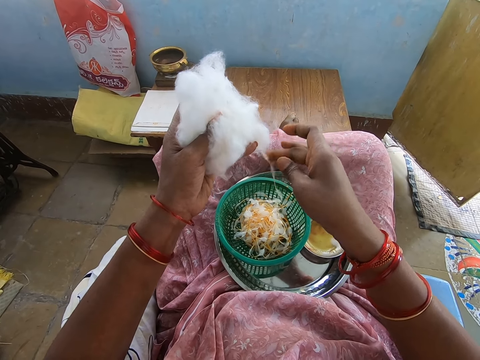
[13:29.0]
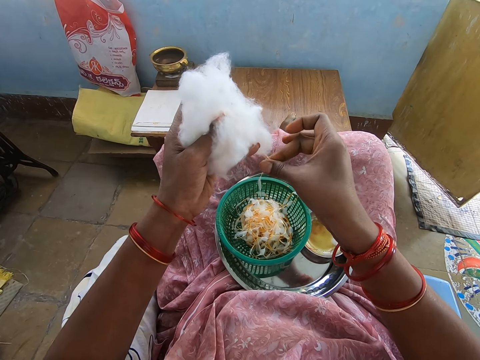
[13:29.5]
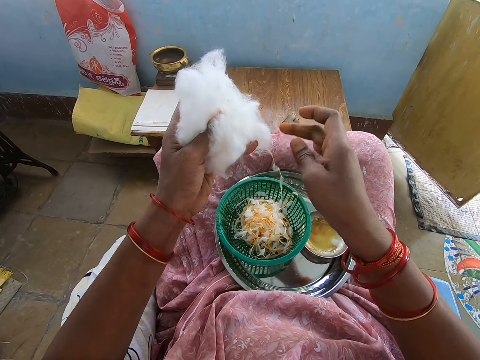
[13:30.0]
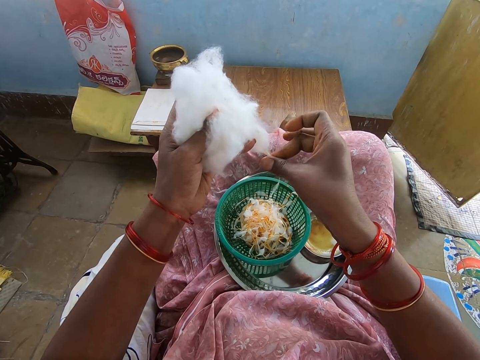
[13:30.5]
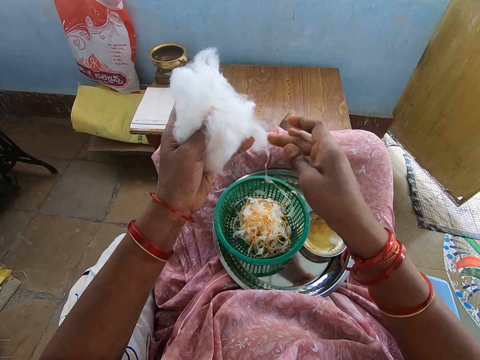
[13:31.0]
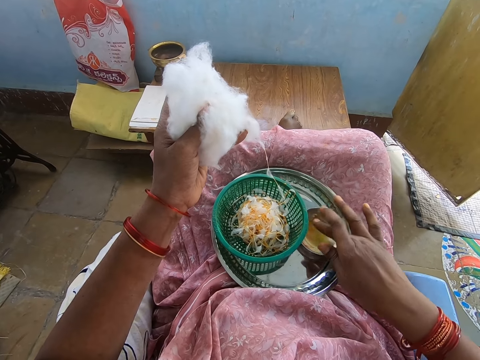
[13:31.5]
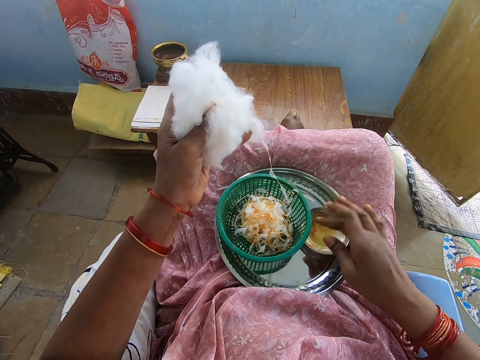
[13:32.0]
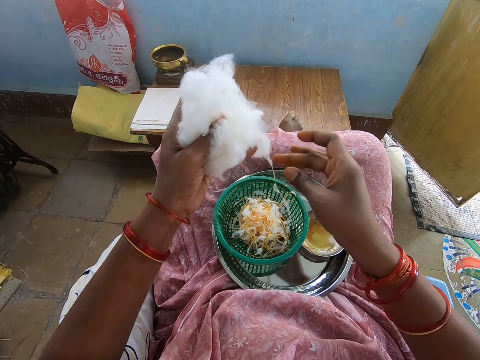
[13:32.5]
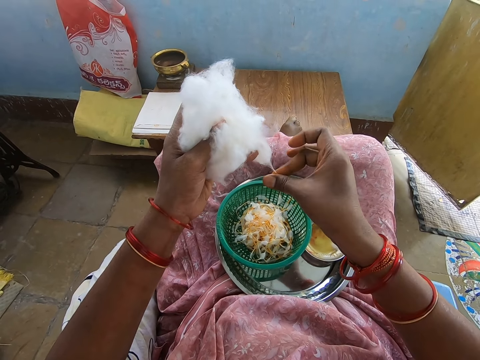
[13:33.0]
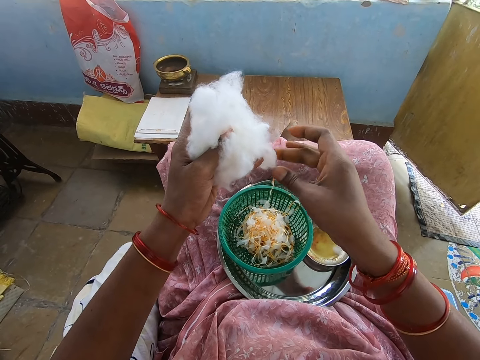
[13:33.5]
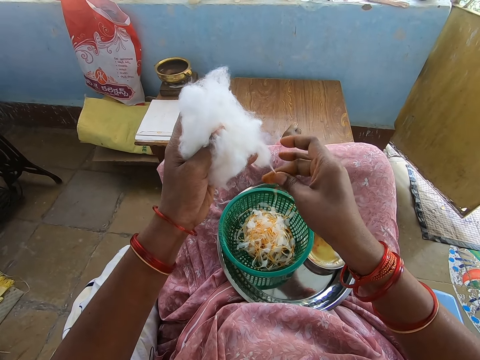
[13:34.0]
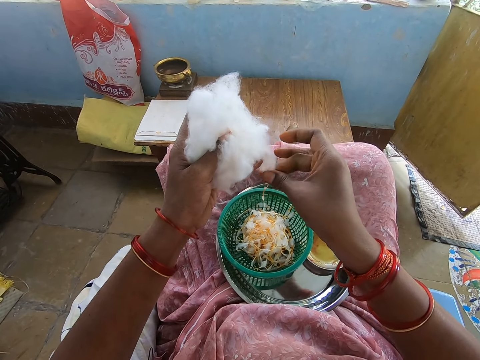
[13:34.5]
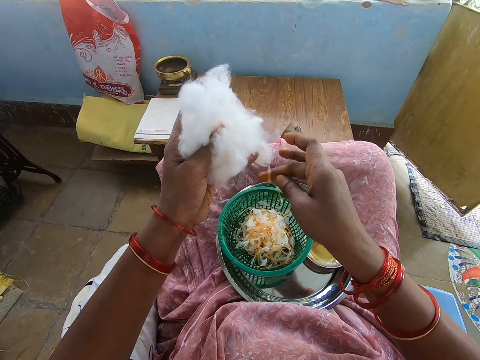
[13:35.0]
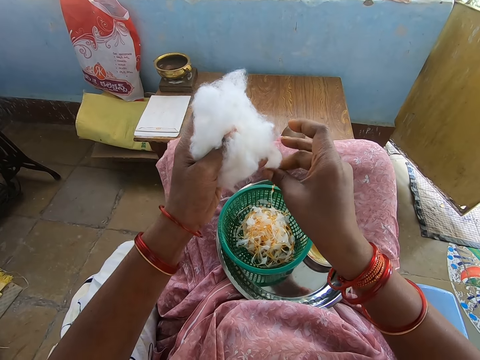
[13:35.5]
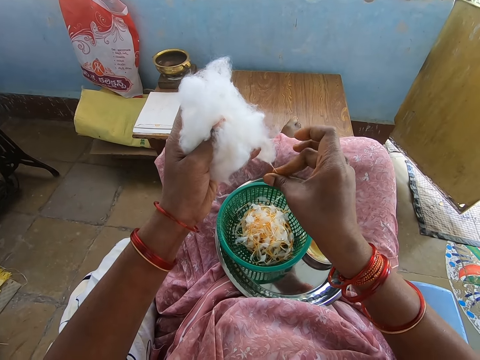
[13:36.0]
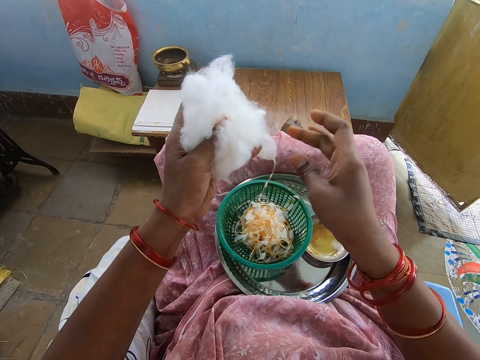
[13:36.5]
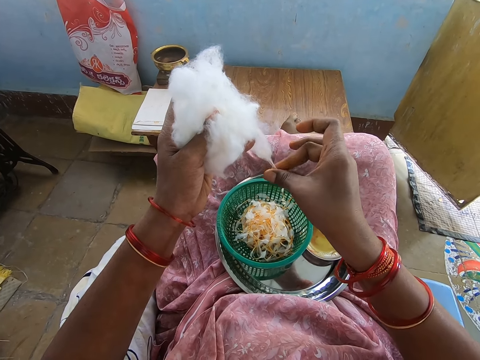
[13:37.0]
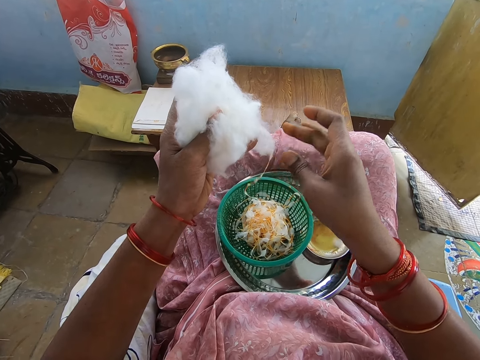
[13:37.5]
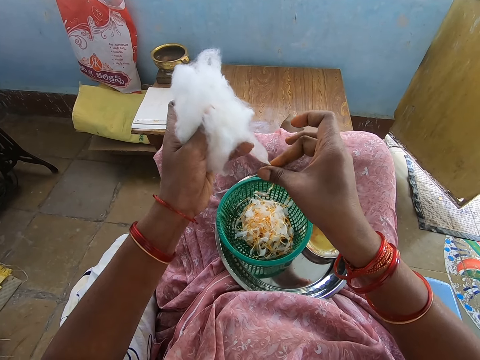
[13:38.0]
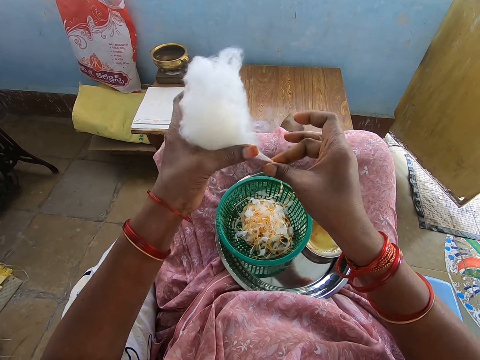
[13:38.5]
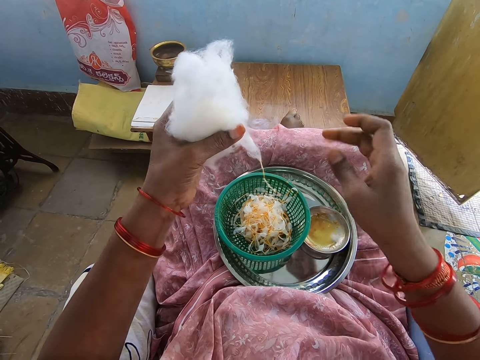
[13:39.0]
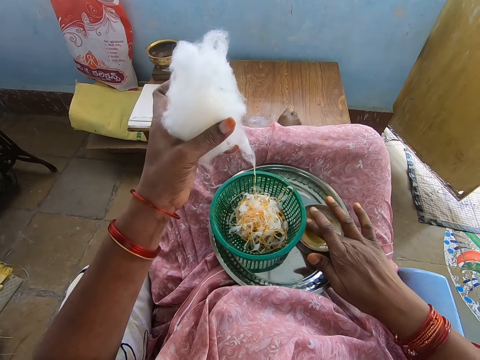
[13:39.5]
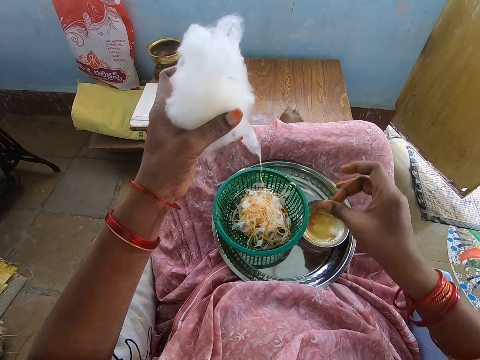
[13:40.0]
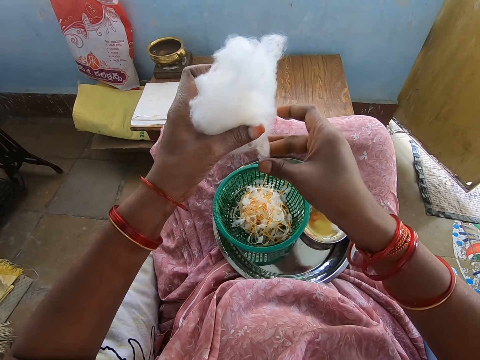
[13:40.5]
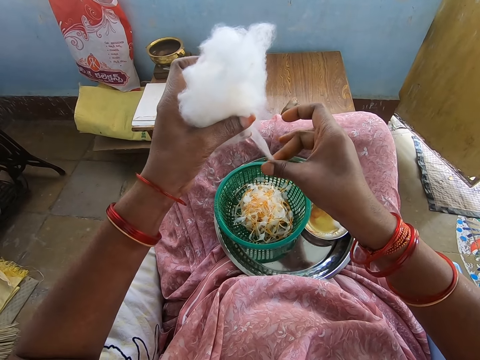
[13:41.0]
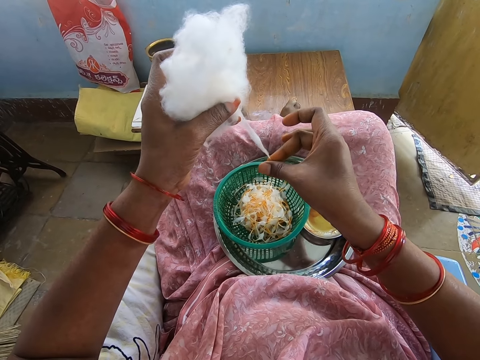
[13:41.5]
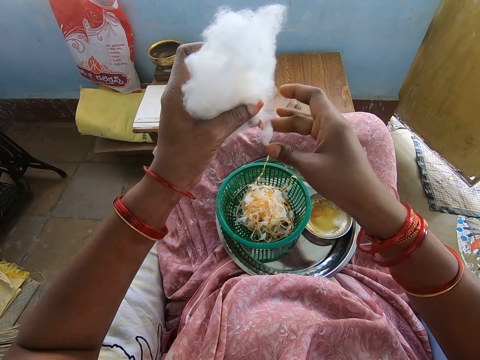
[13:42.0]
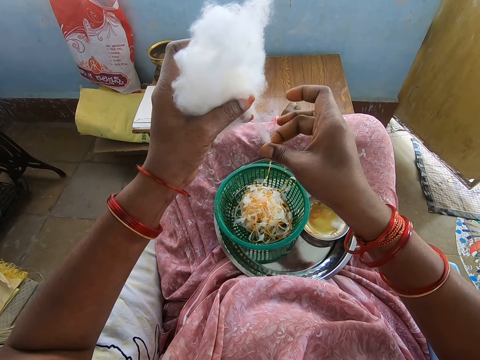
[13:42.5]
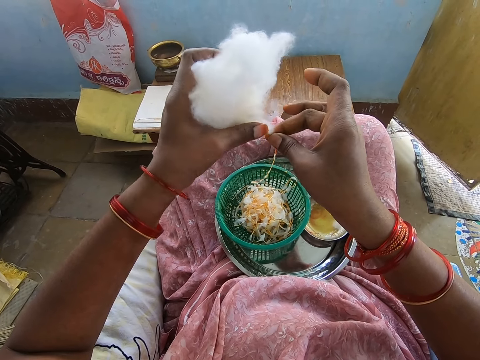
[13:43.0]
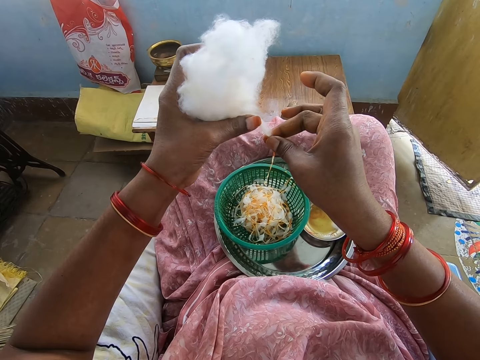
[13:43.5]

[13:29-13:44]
The camera wearer dips her right hand into the container of oil. She rolls the cotton in her left hand into a string of balls with her right hand. She pulls thread from the cotton wool. She dips her right hand into the container of oil. She rolls the cotton in her left hand into the string of balls with her right hand. She pulls thread from the cotton wool.

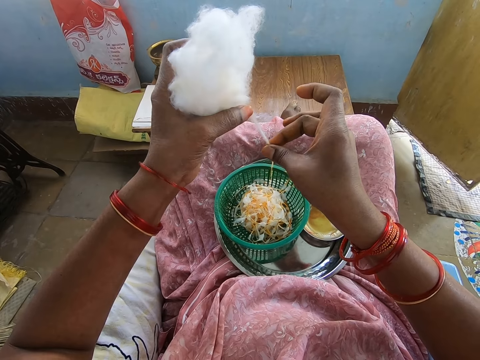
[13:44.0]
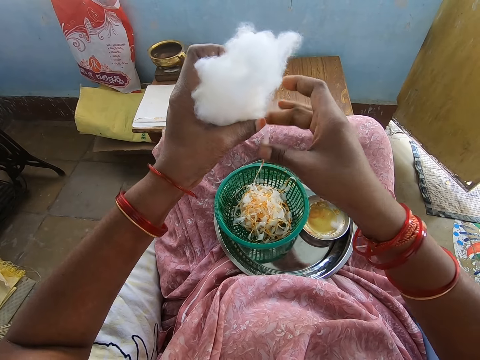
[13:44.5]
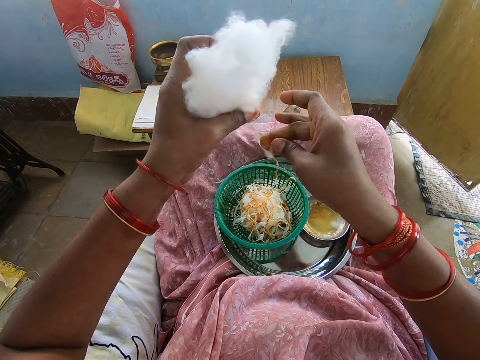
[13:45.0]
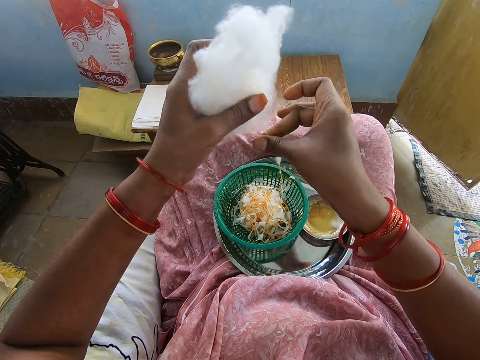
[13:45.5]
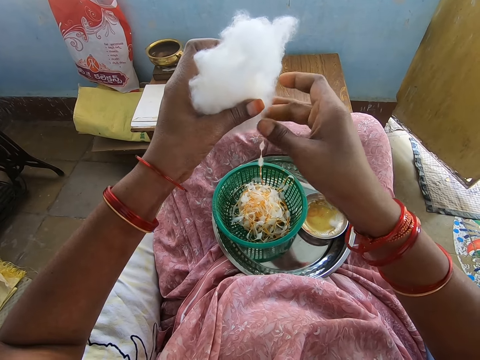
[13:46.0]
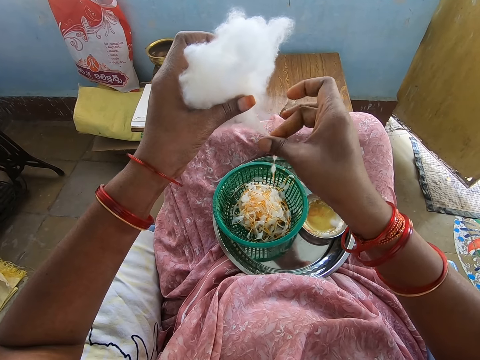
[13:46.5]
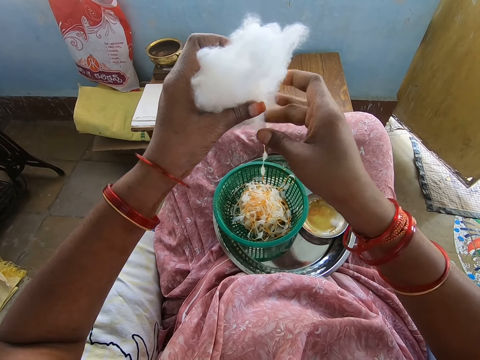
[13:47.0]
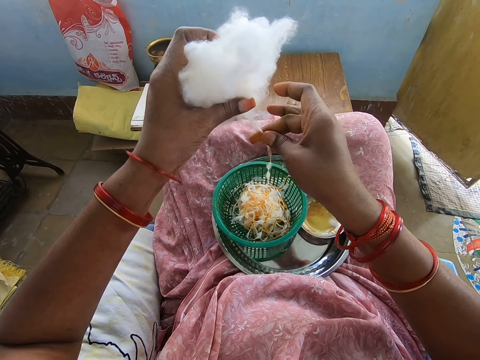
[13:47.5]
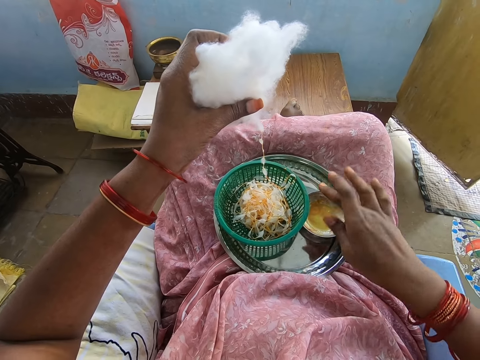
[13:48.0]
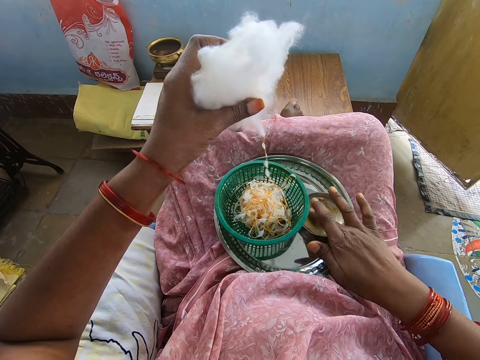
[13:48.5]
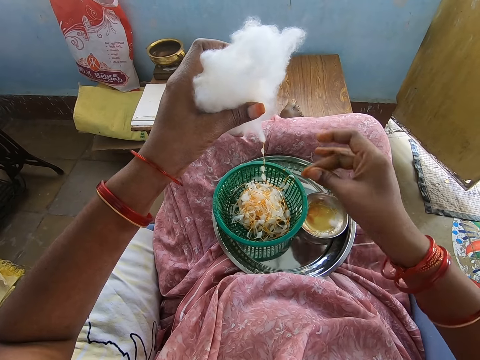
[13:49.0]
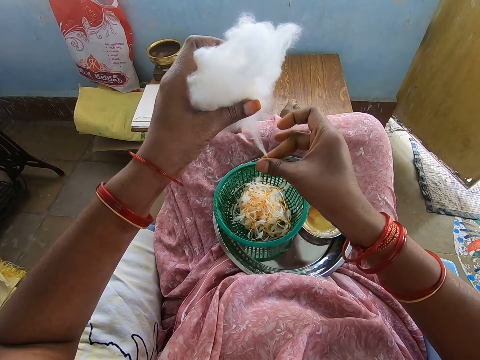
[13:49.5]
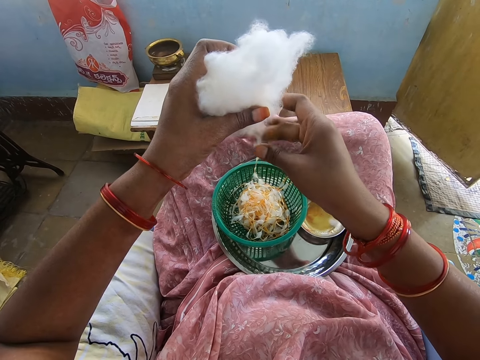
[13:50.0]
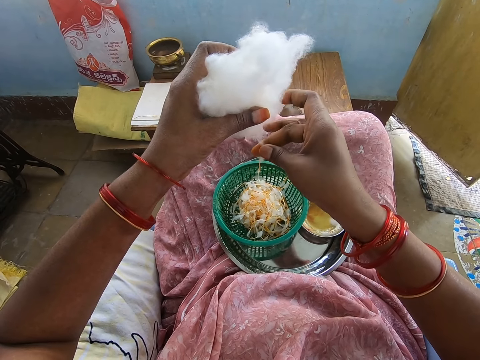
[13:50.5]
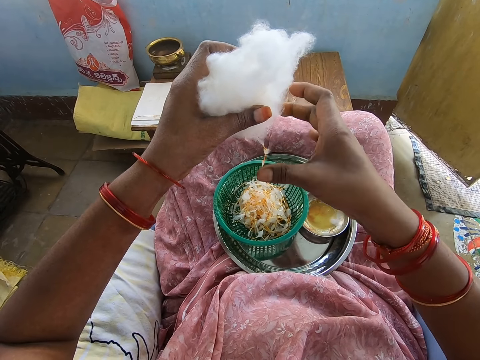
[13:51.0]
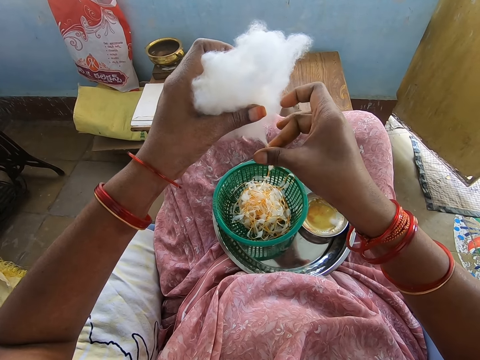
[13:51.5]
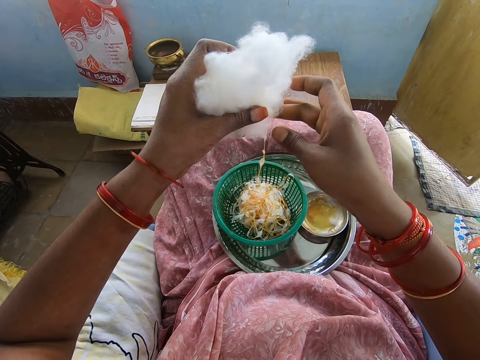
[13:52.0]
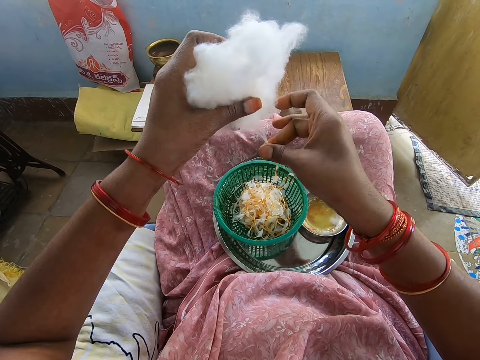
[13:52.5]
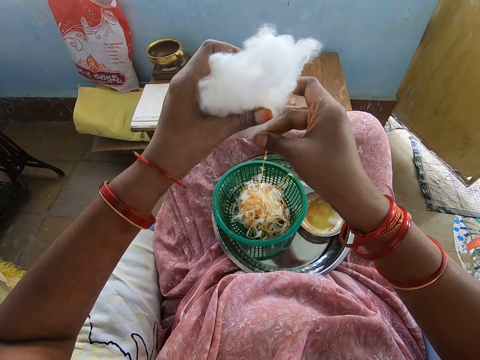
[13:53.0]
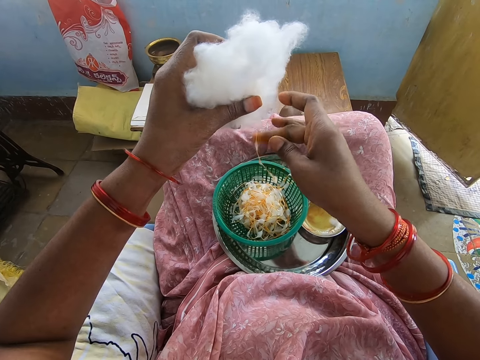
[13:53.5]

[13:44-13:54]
The camera wearer takes honey from the plate of honey on the tray with her right middle finger. She touches the oil. She rubs her right middle finger with her right thumb. She twists out the cotton ball in her left hand with the honey in her right hand.

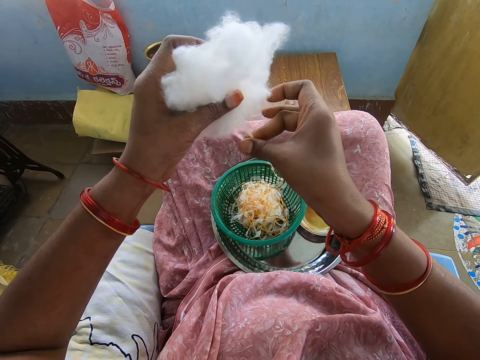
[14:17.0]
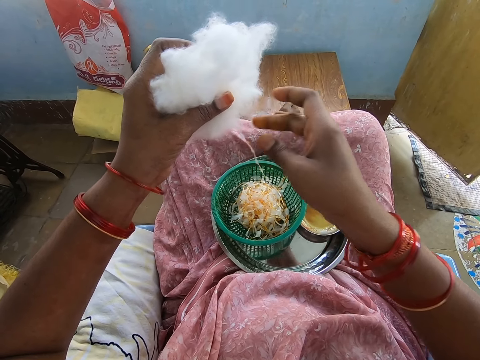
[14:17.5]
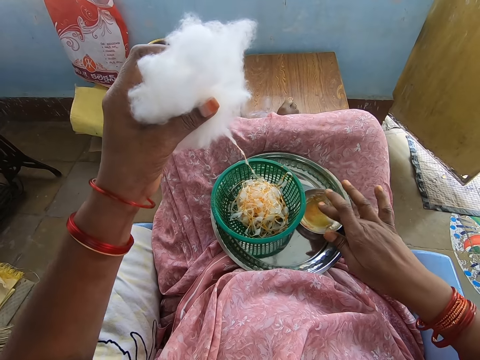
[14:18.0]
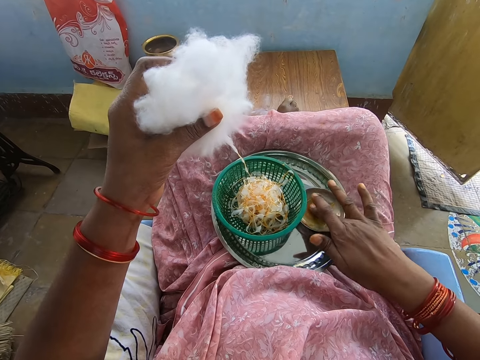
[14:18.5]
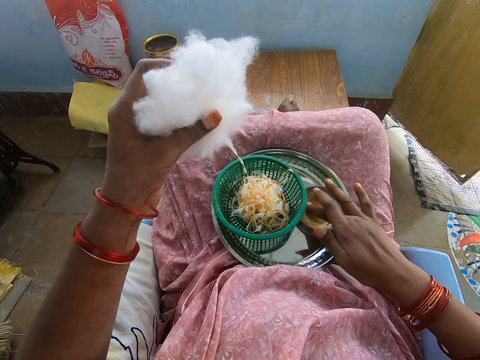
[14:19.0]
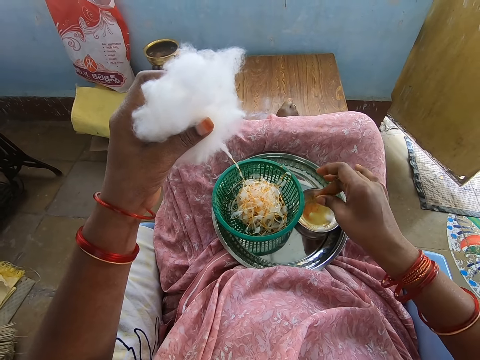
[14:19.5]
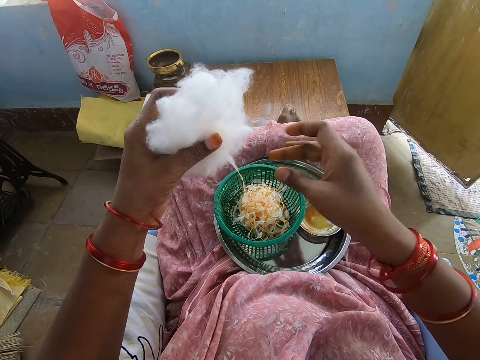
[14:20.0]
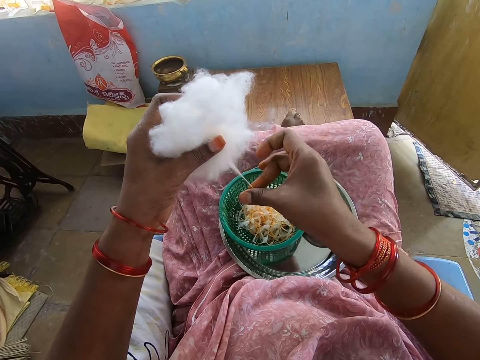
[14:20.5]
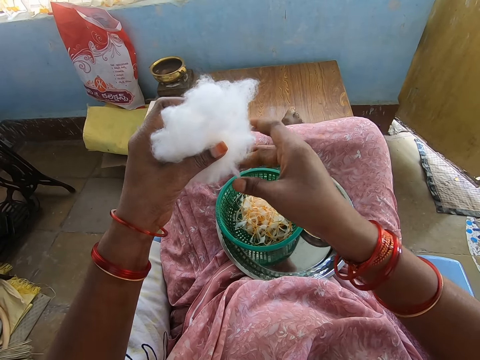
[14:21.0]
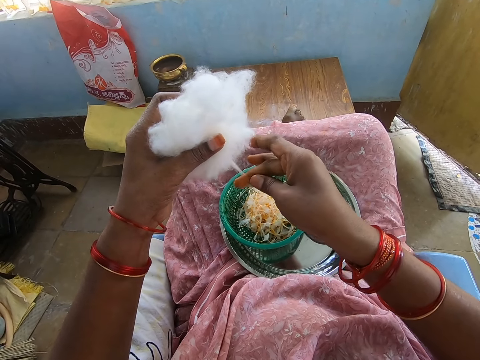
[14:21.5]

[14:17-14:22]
The camera wearer takes honey from the plate of honey on the tray with her right middle finger. She touches the oil. She rubs her right middle finger with her right thumb. She twists out the cotton ball in her left hand with the honey in her right hand. She pulls the cotton.
